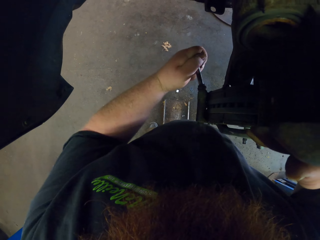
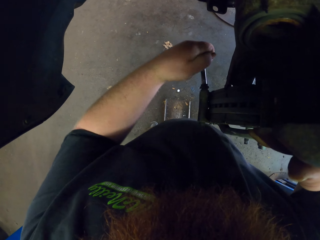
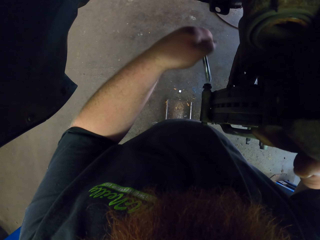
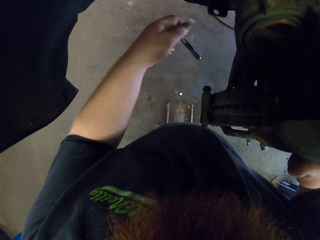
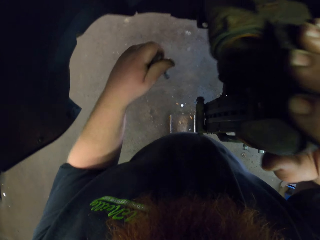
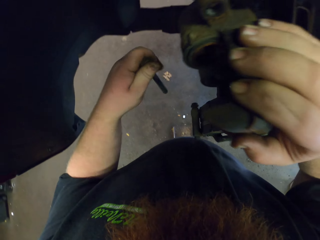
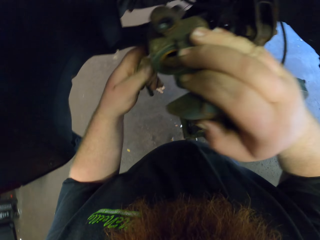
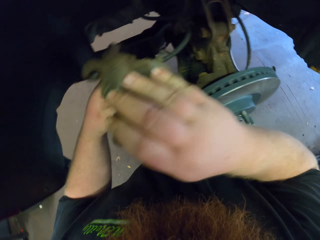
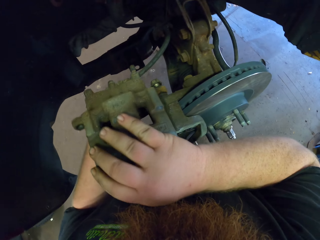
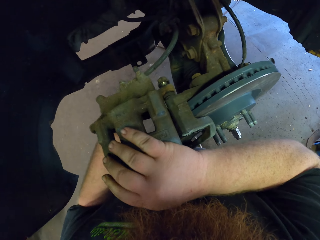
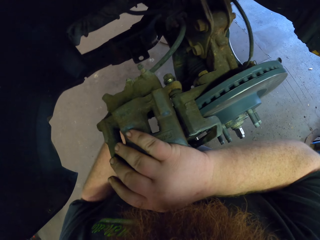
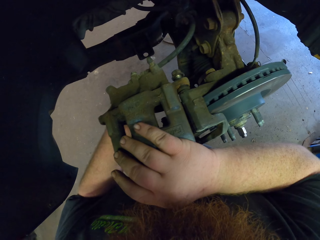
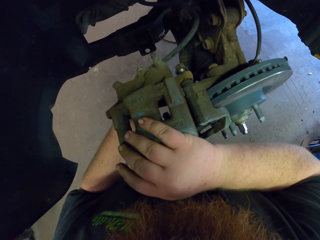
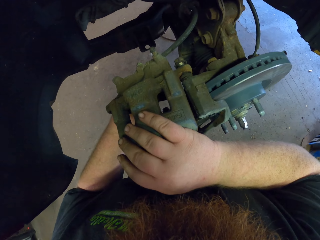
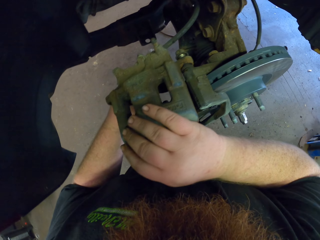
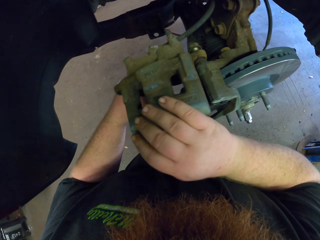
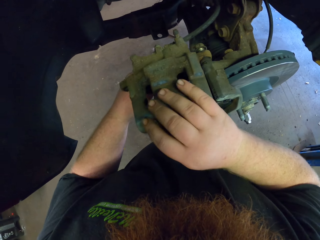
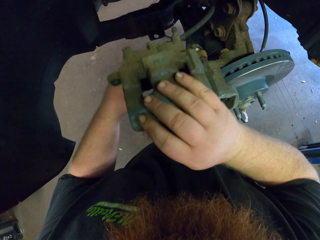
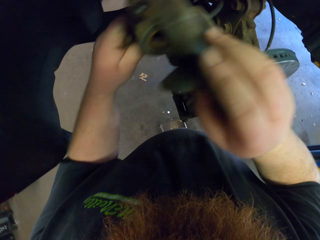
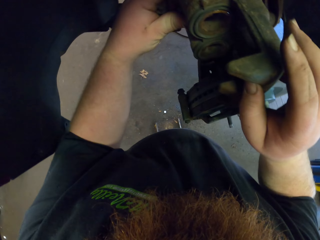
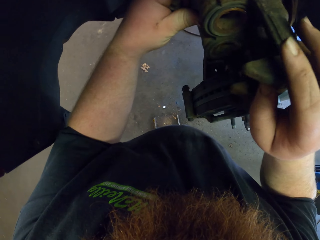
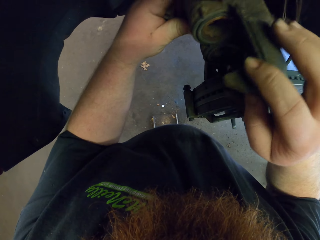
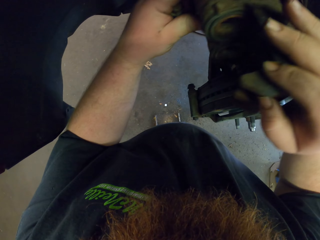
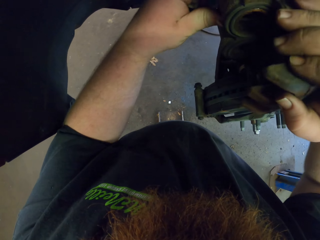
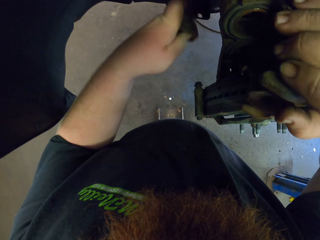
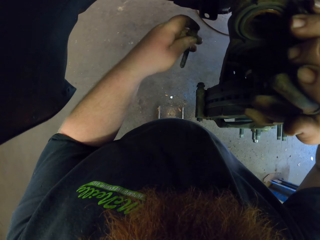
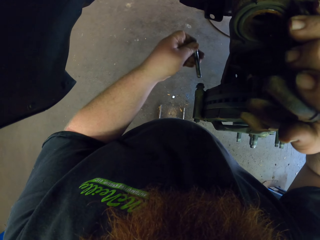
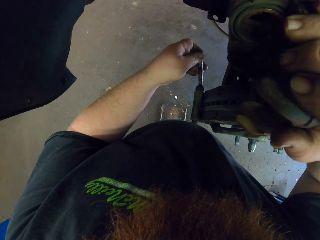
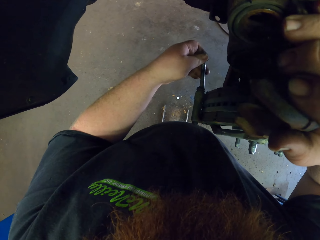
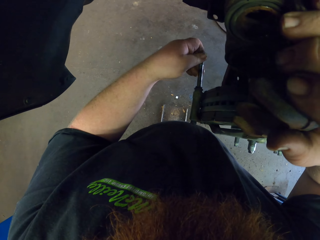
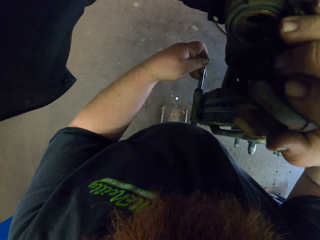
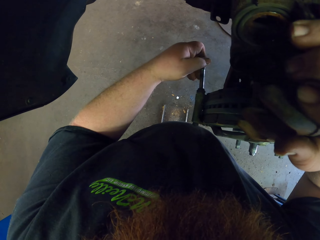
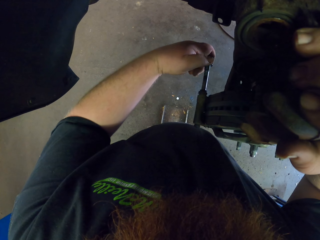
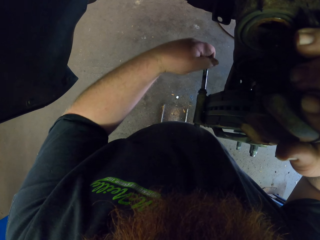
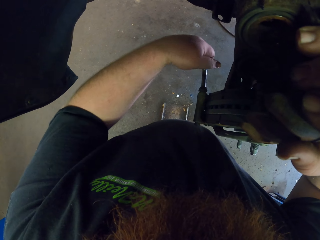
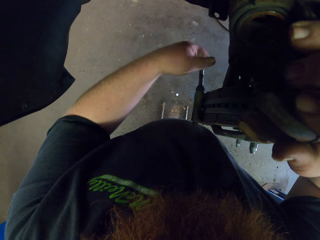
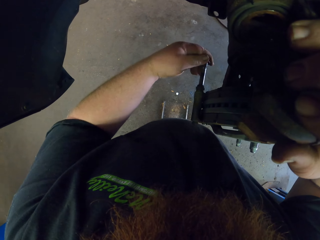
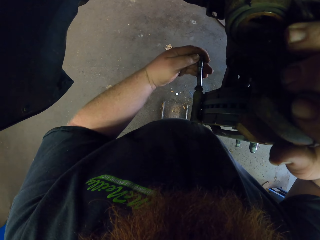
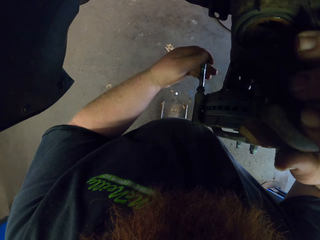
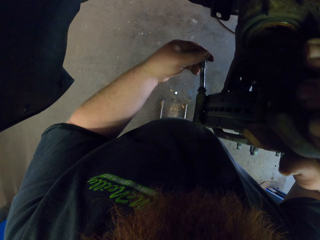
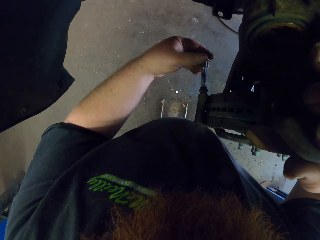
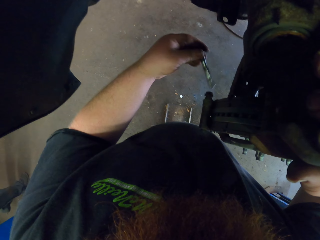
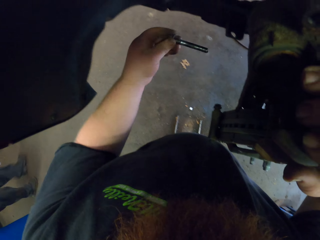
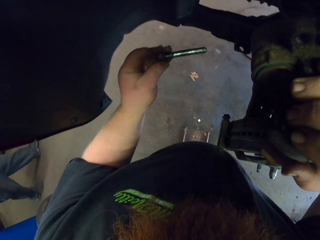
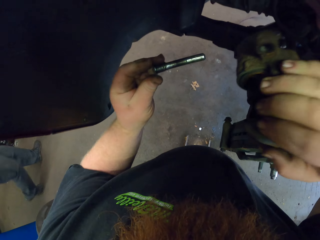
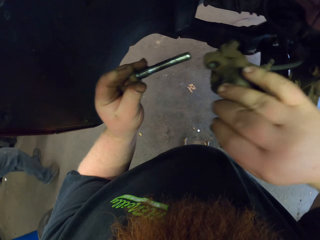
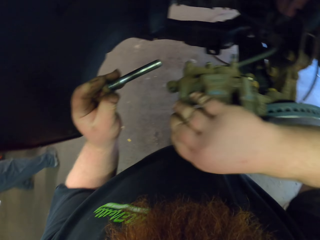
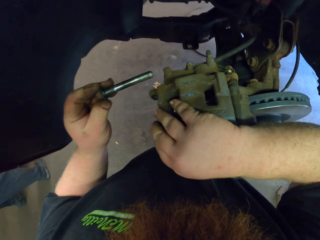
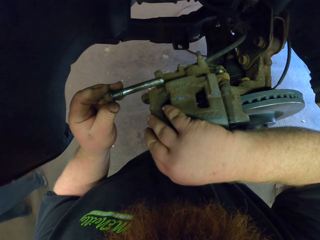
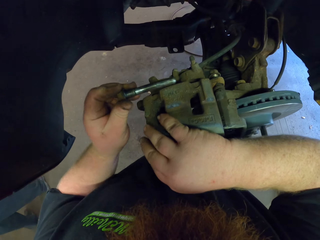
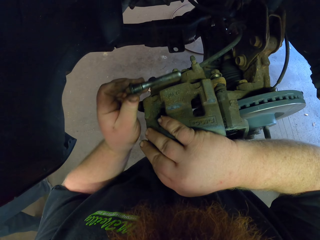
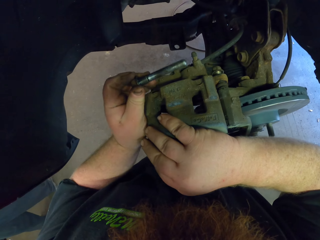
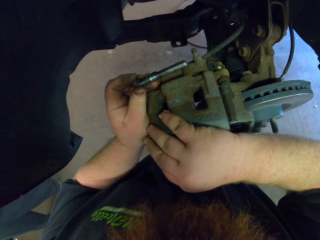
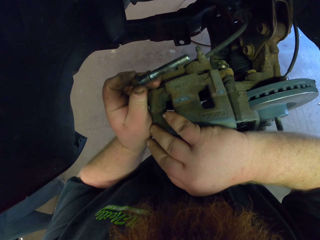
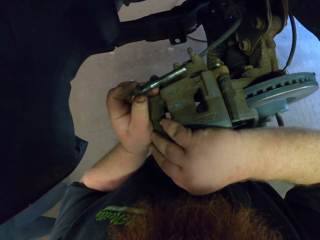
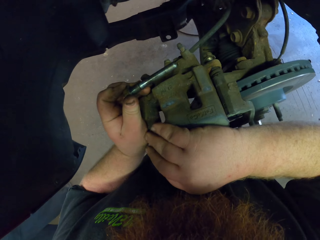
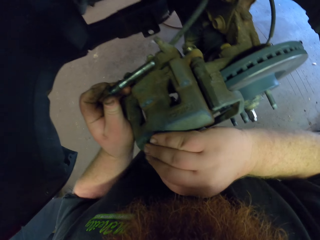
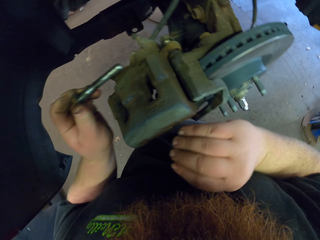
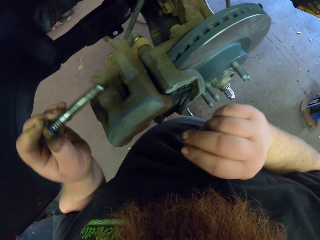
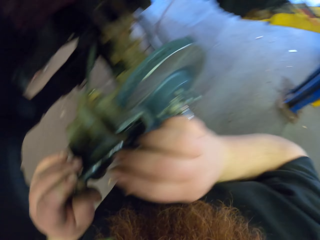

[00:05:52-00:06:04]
The camera wearer adjusts an engine with his hand. He inserts a nut in a metal rod. A man walks around a garage. The camera wearer adjusts the engine with his hand.

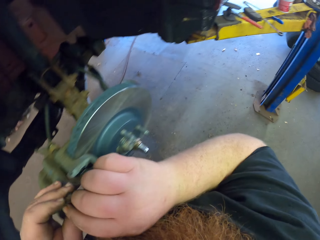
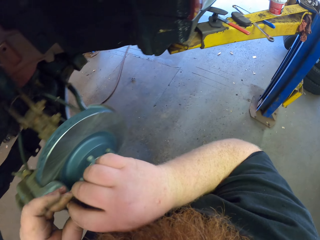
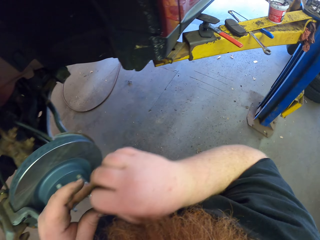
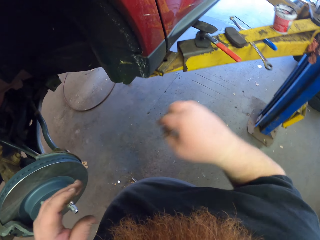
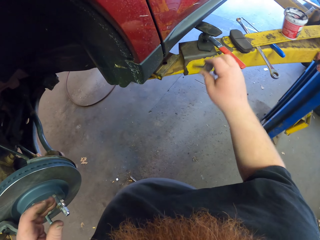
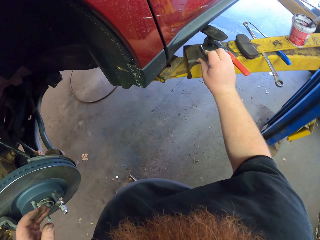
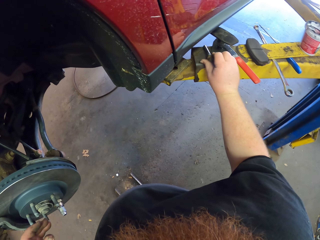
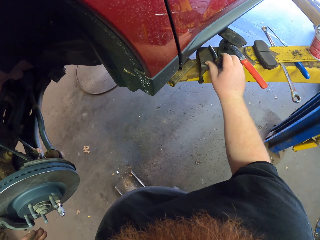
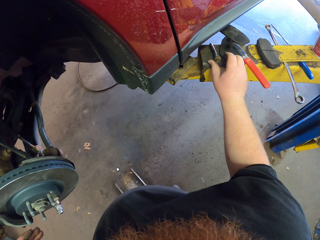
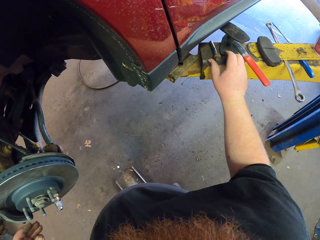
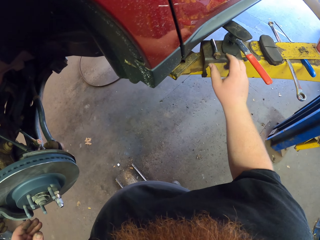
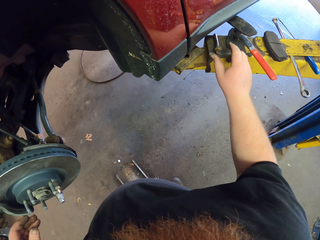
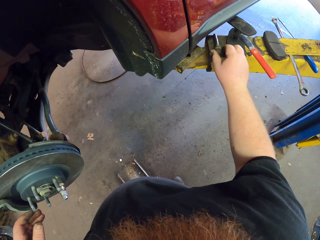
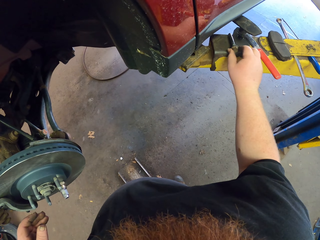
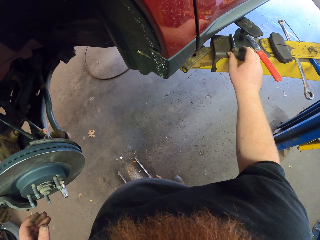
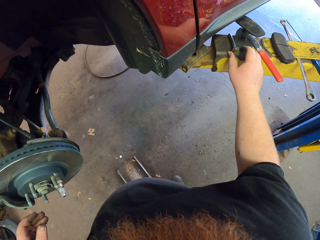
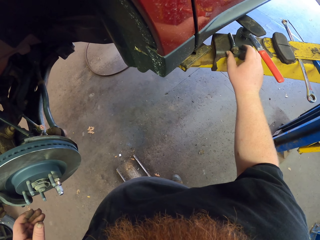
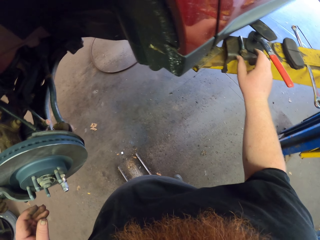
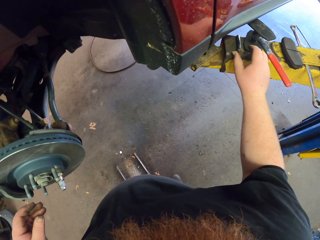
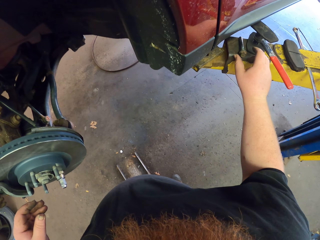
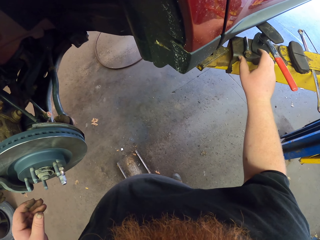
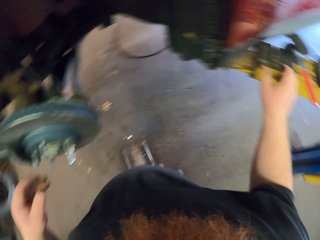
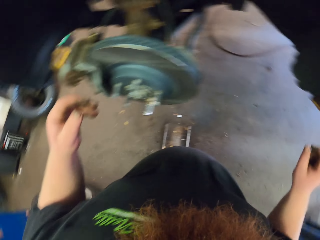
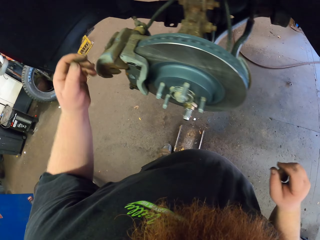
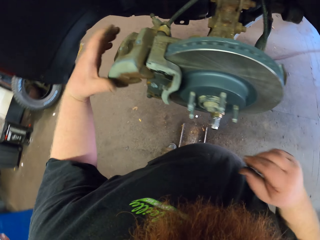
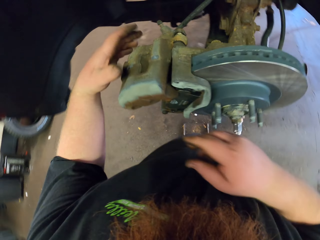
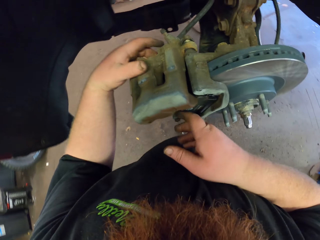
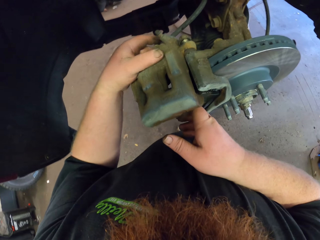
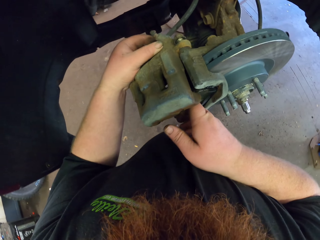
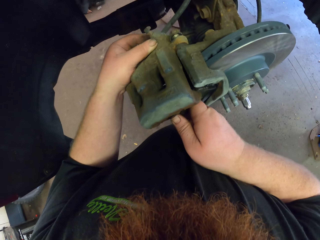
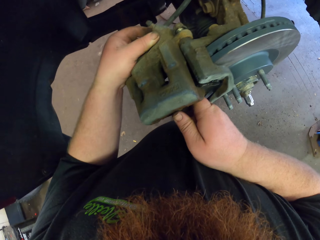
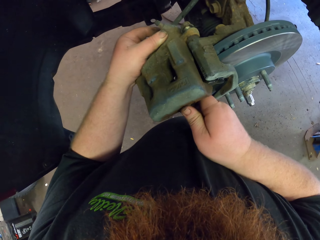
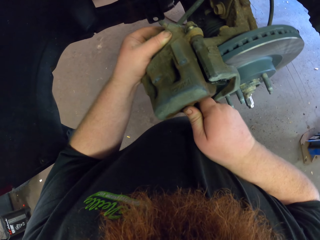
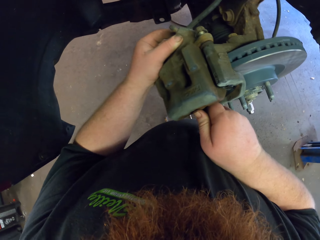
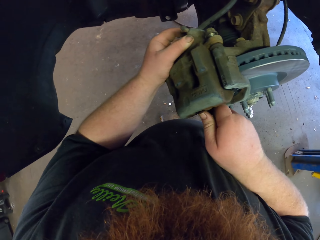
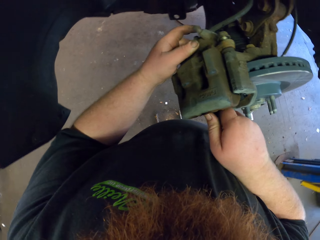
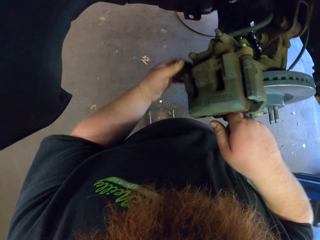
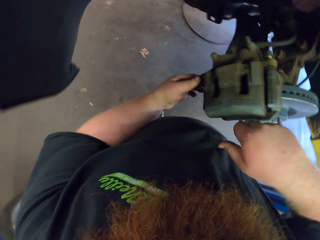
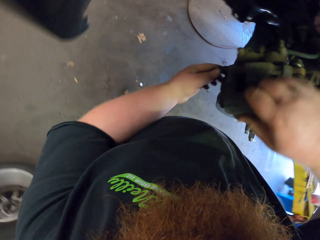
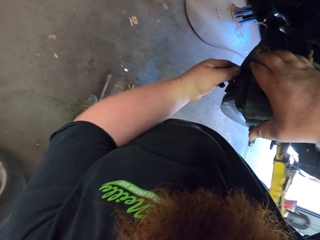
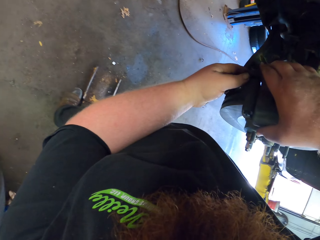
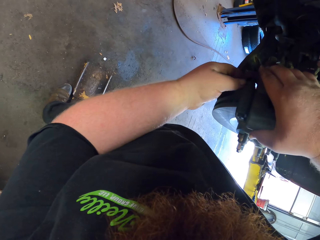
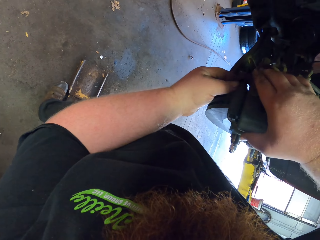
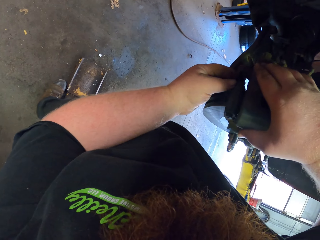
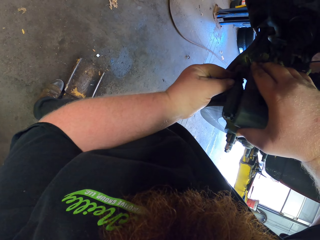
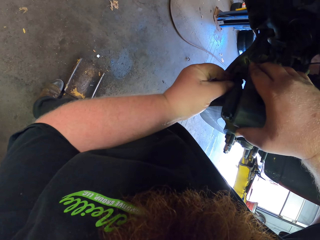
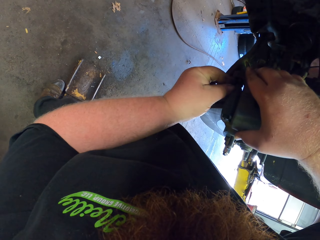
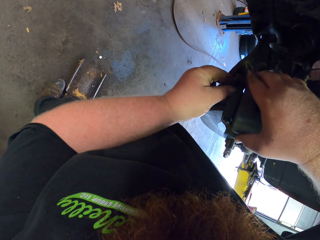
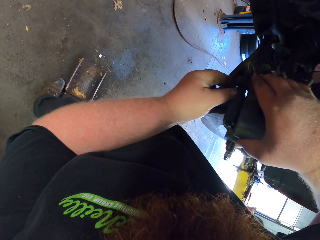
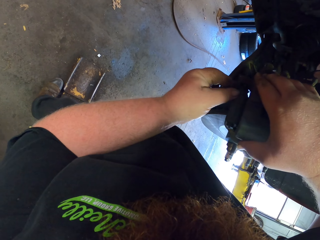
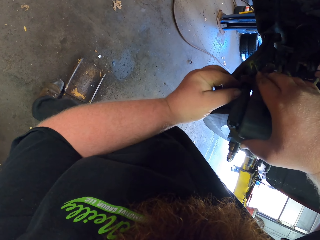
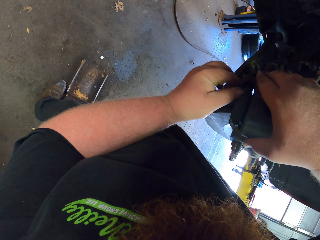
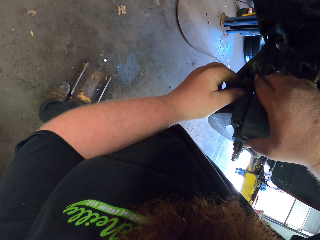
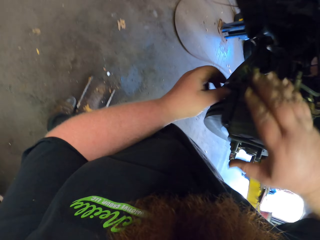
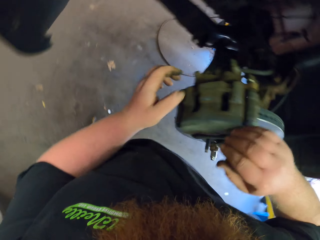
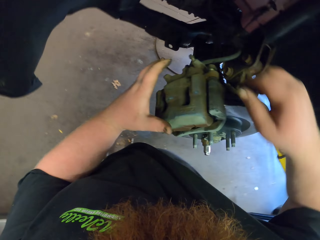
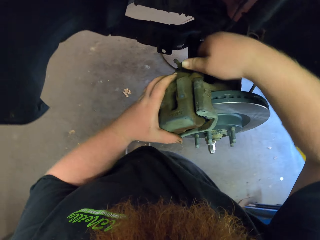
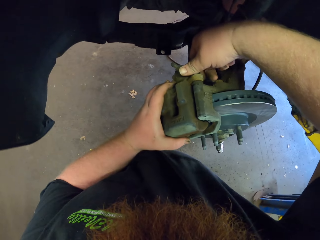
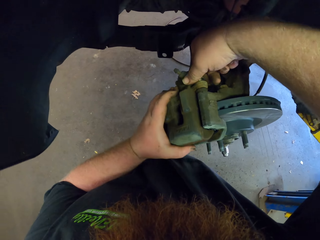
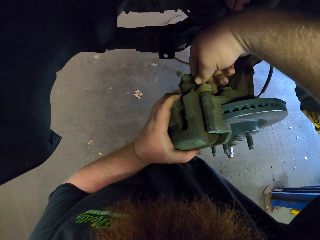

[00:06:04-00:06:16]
The camera wearer moves around a garage. They put down a nut on a metal rod. They adjust the nut on the metal rod. They move around the garage. They fix the engine with both hands.
